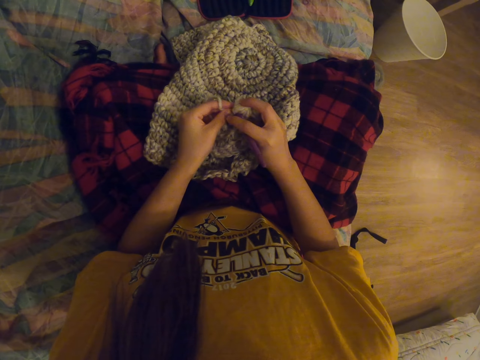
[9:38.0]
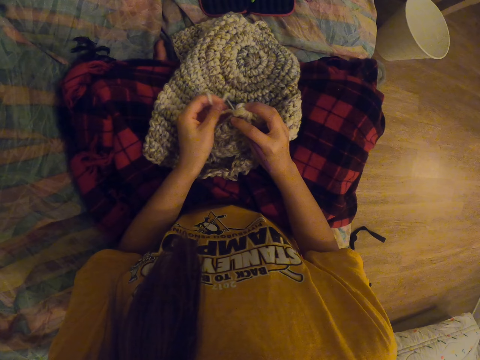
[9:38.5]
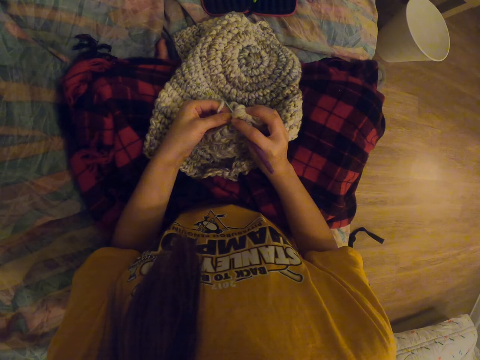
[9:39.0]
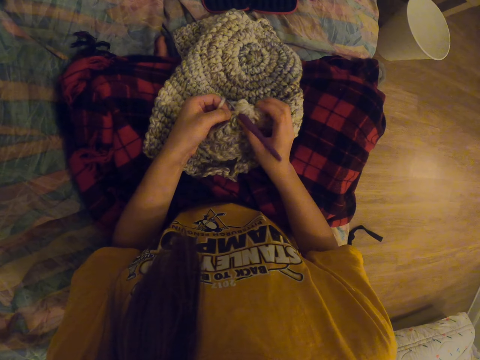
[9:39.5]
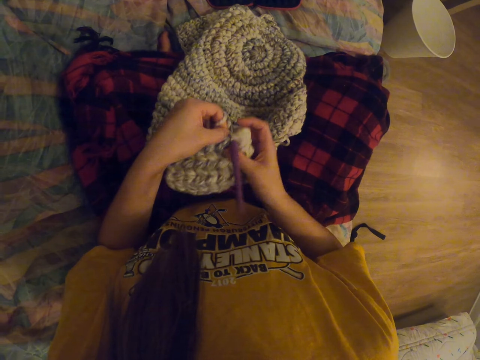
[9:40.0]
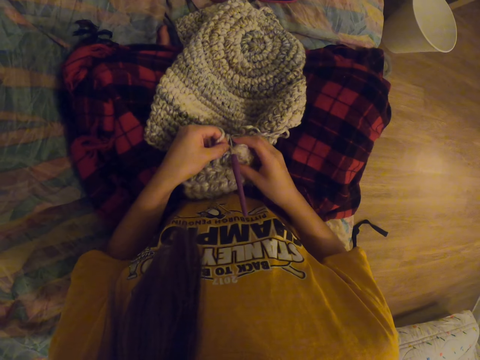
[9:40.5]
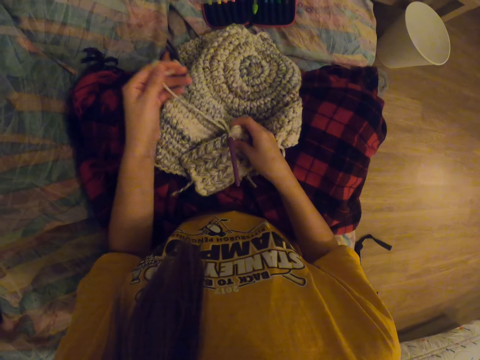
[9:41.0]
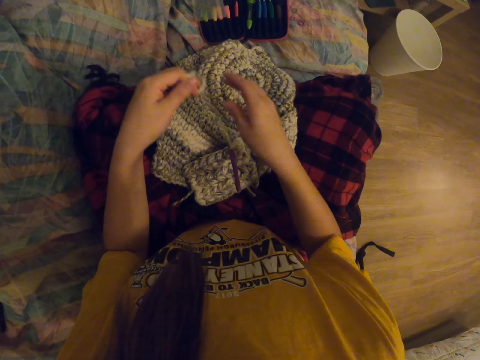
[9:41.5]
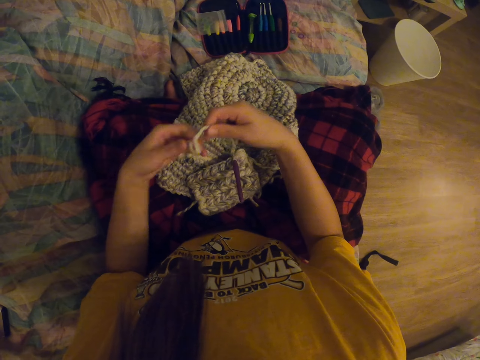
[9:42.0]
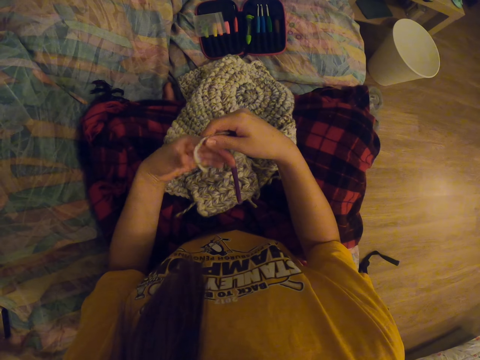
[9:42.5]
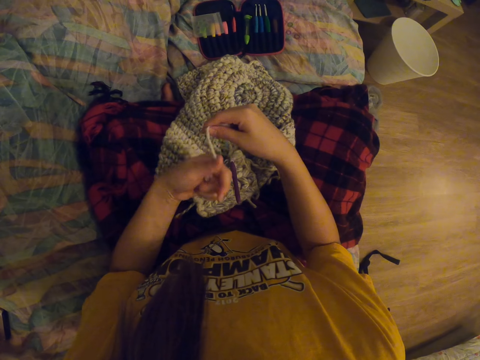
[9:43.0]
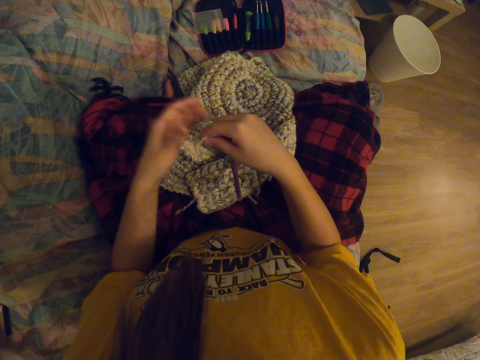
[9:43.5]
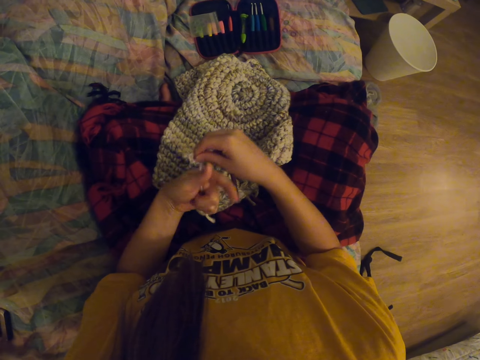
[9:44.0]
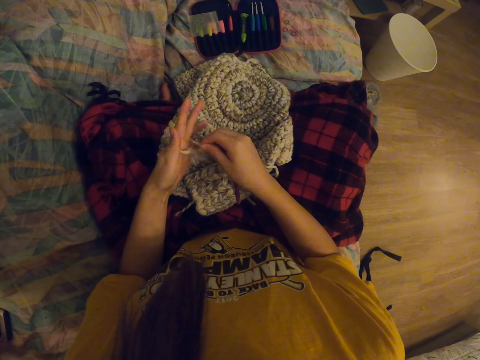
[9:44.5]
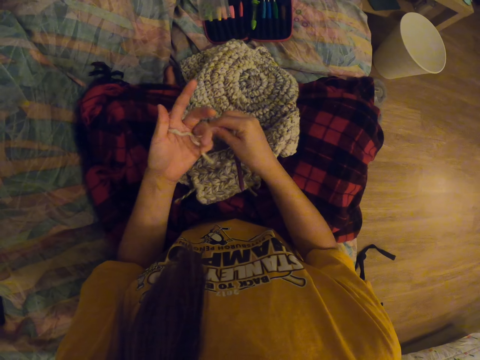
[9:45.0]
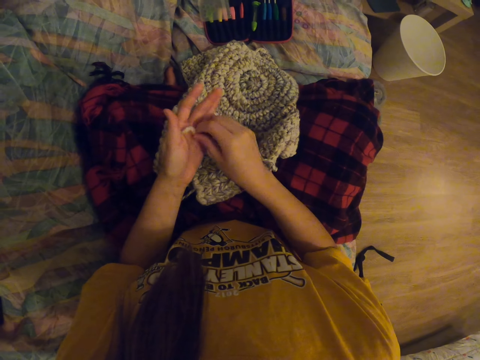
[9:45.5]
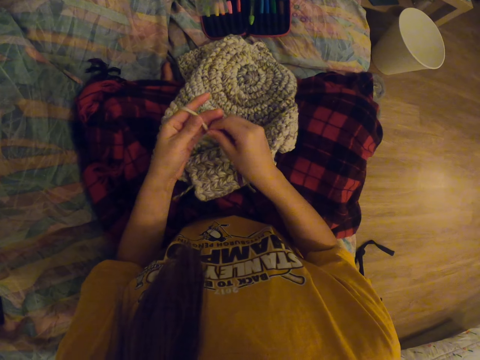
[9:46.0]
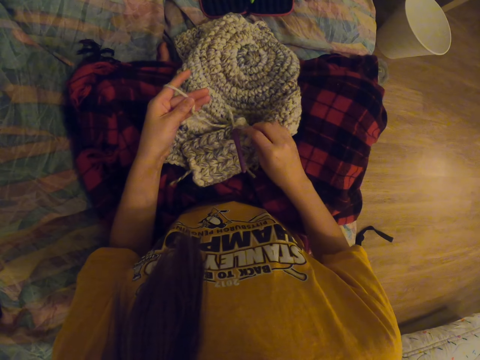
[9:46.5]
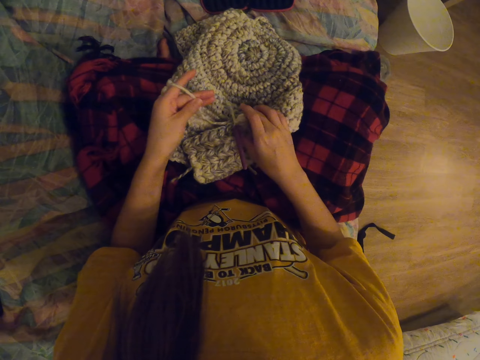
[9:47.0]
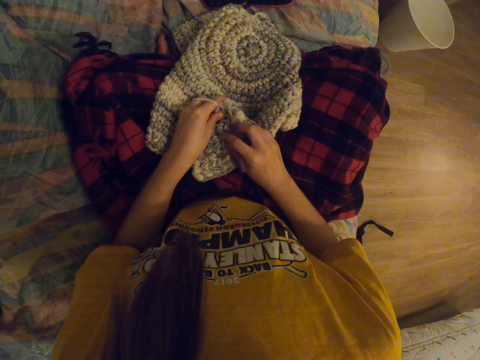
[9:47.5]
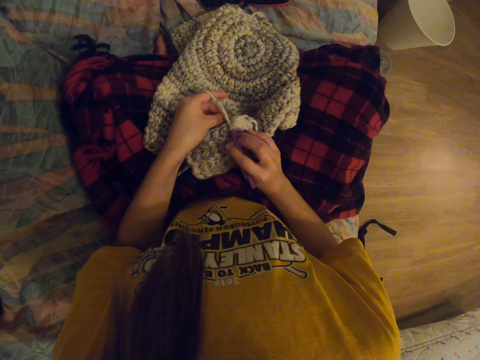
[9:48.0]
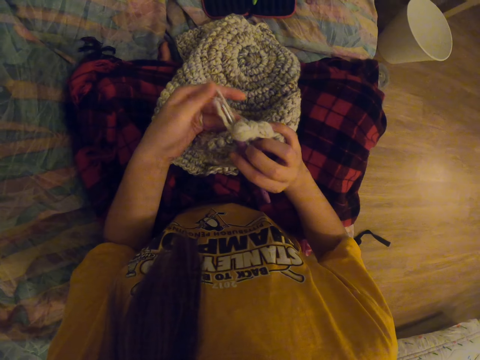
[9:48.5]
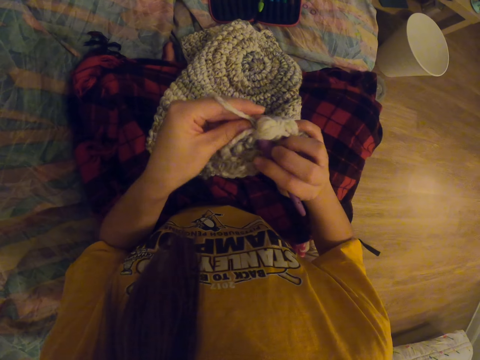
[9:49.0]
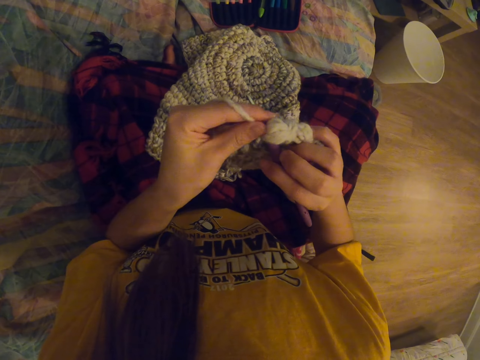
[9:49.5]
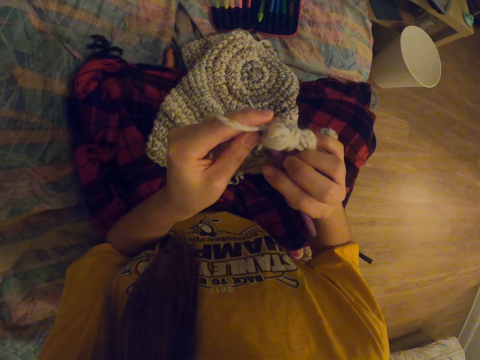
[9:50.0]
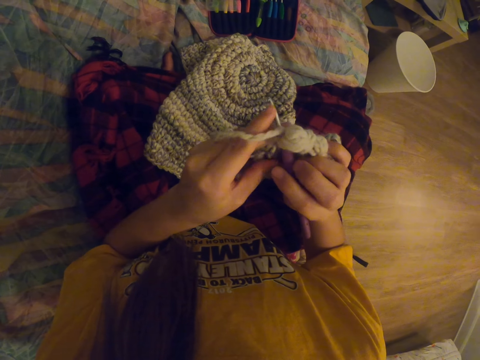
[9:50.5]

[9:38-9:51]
The camera wearer pulls thread. They put the thread around fingers. They pick up the fabric.

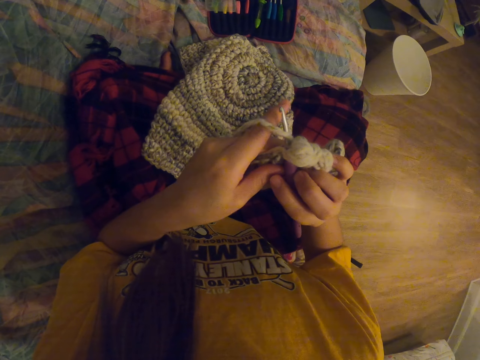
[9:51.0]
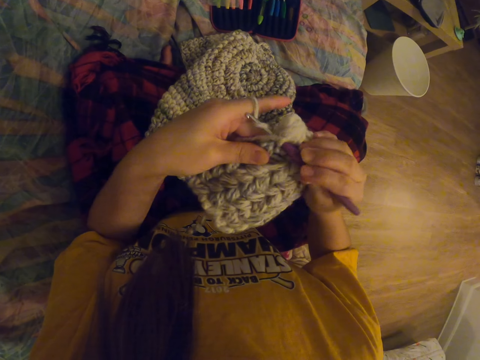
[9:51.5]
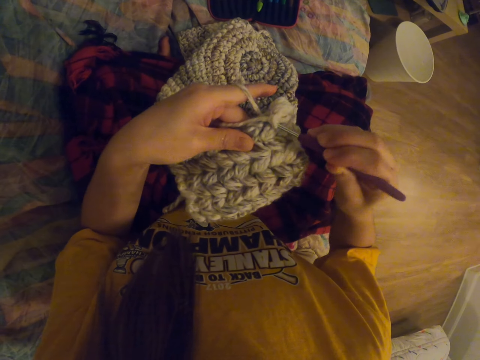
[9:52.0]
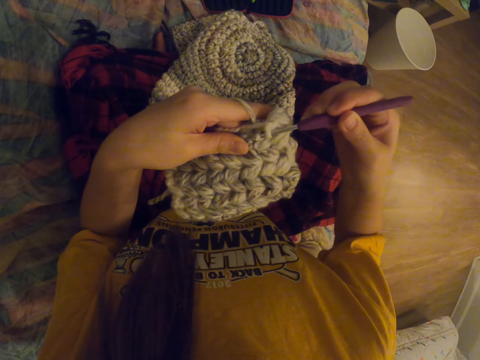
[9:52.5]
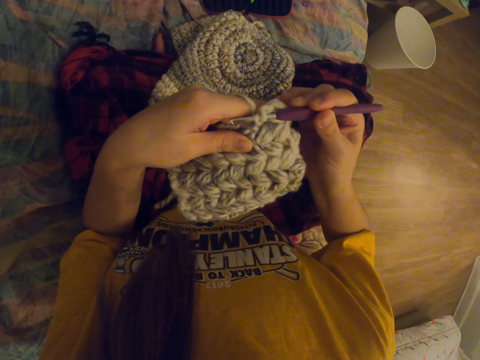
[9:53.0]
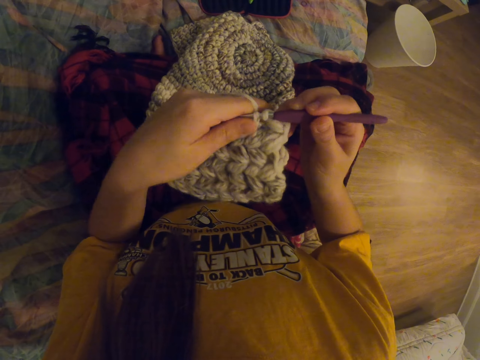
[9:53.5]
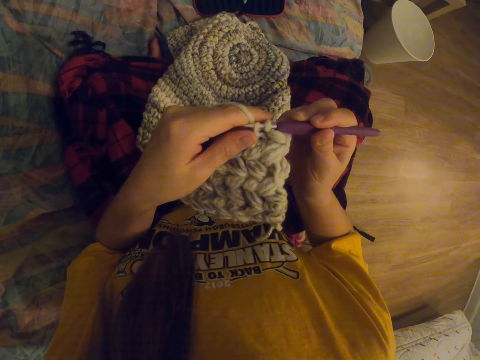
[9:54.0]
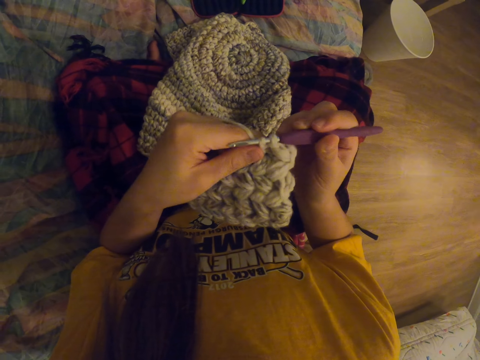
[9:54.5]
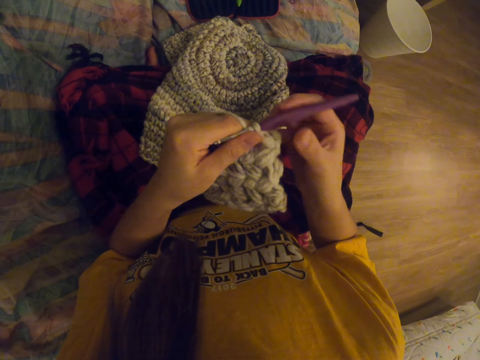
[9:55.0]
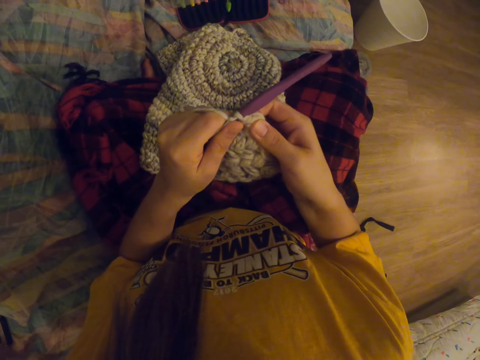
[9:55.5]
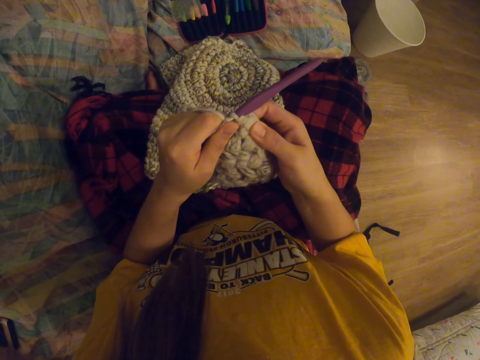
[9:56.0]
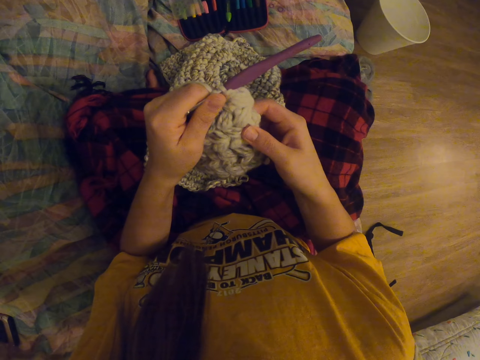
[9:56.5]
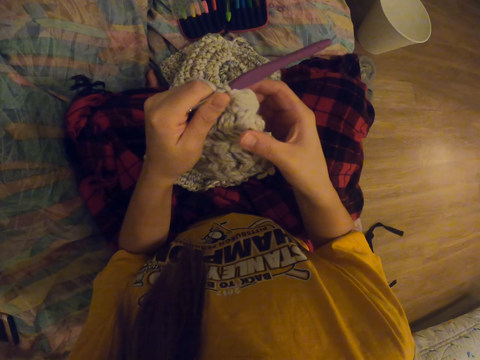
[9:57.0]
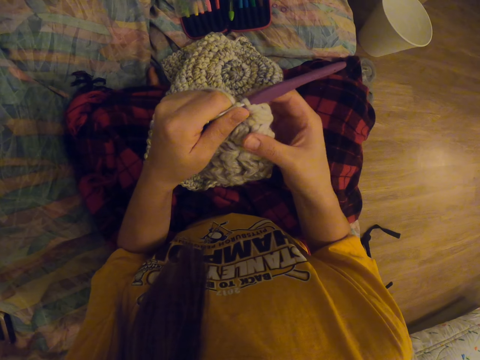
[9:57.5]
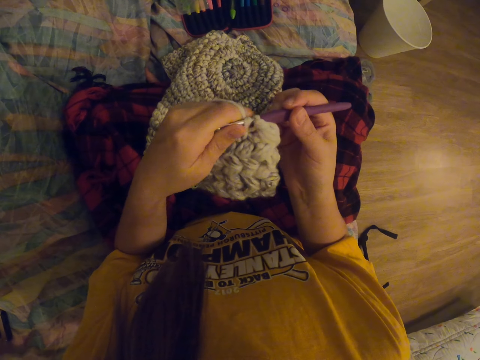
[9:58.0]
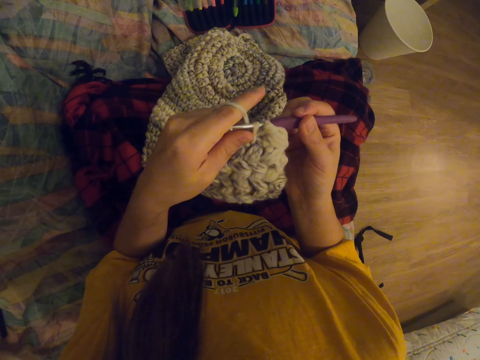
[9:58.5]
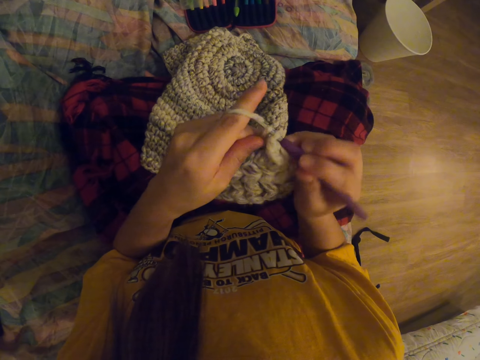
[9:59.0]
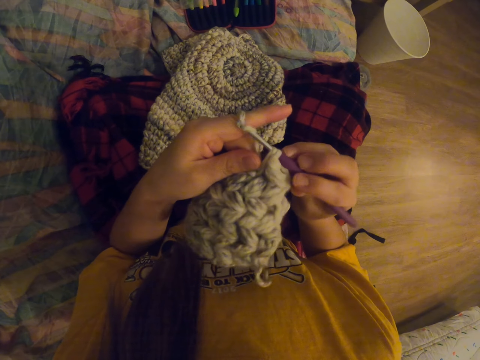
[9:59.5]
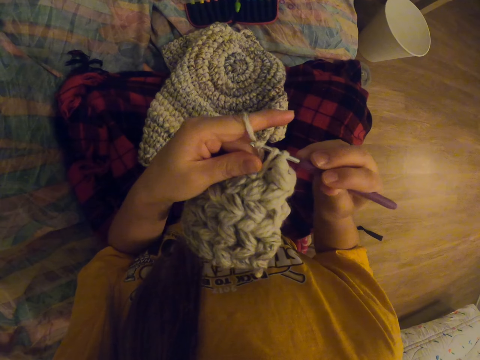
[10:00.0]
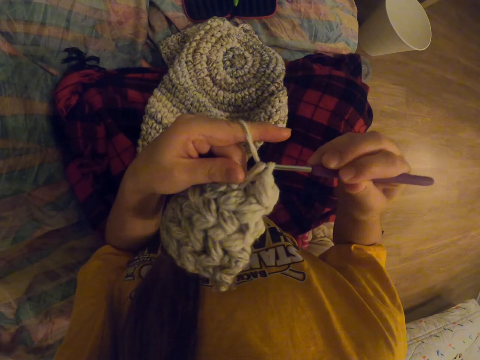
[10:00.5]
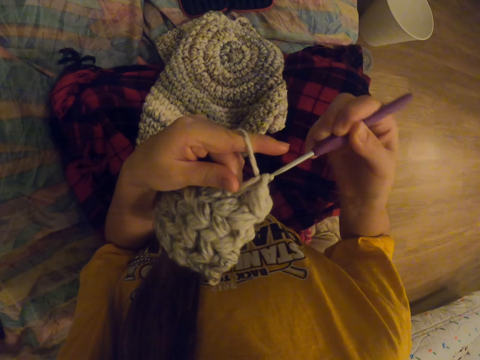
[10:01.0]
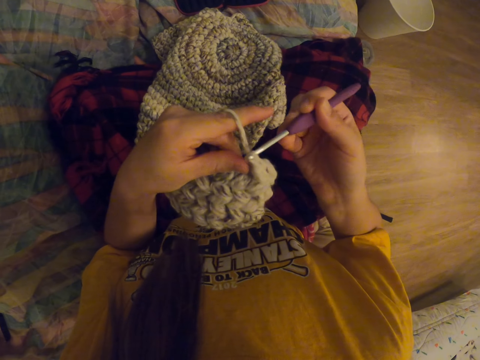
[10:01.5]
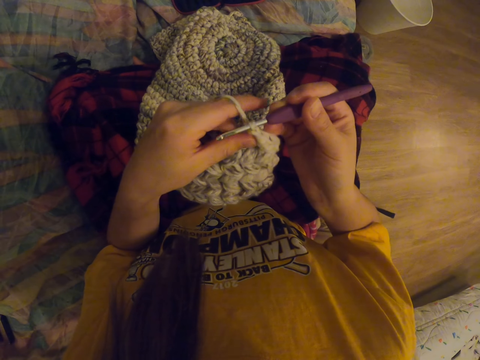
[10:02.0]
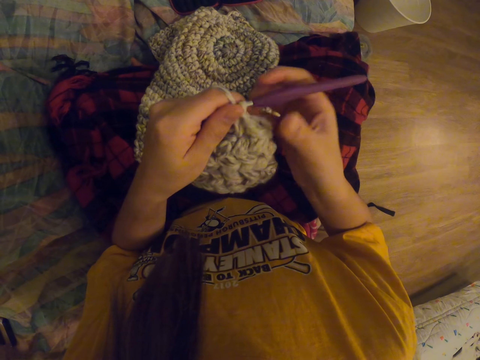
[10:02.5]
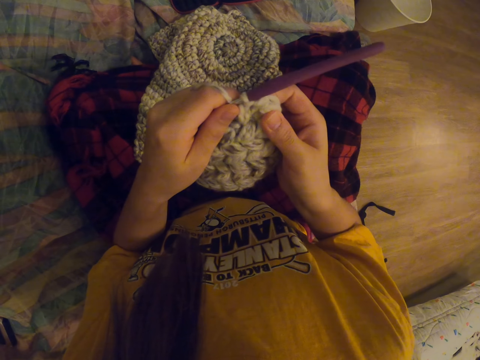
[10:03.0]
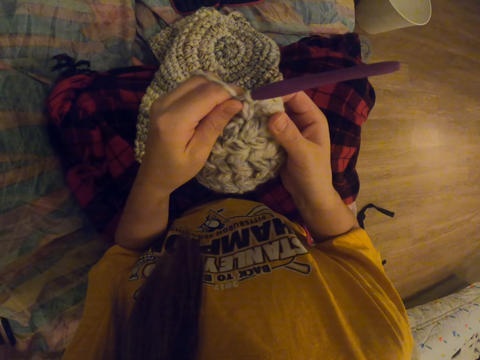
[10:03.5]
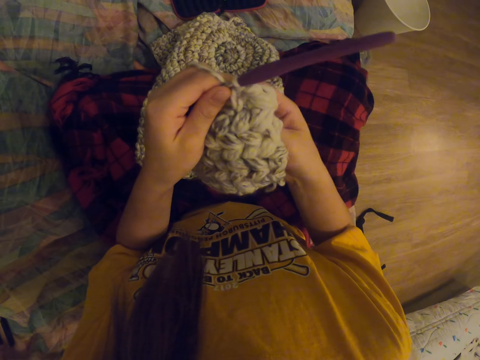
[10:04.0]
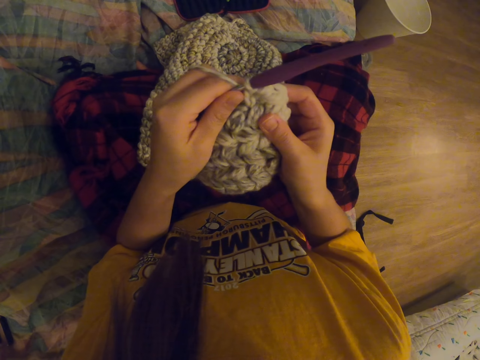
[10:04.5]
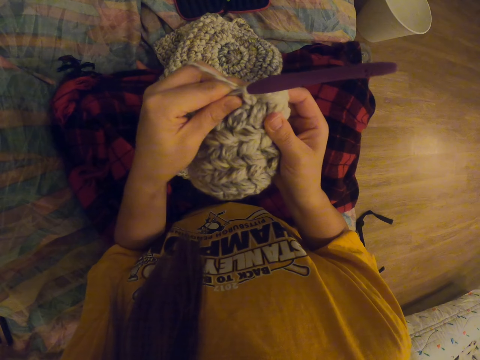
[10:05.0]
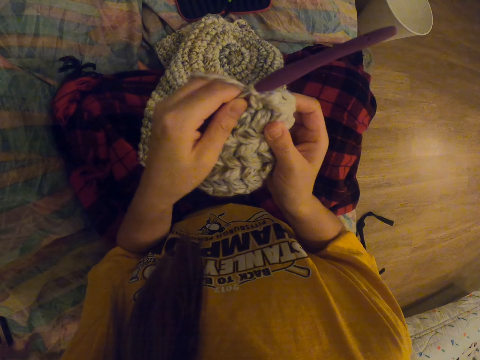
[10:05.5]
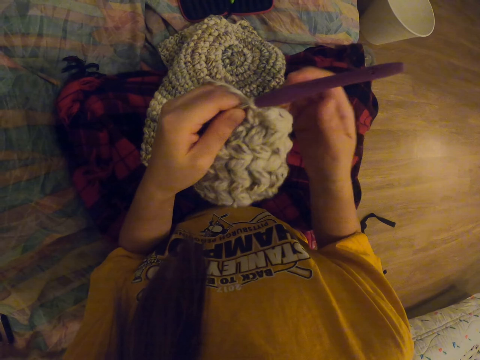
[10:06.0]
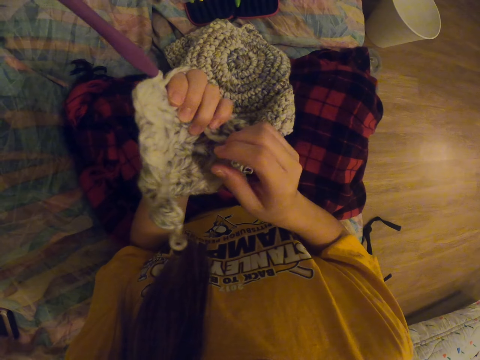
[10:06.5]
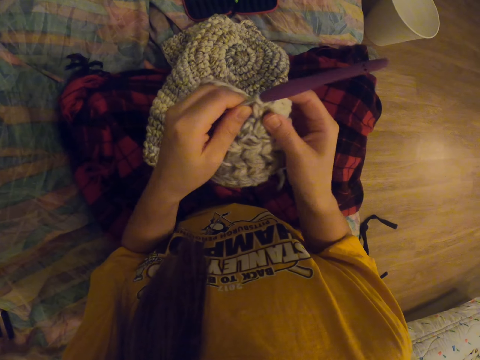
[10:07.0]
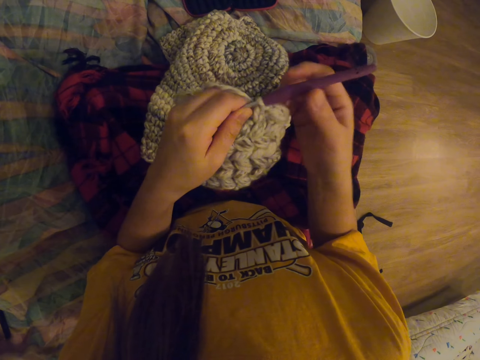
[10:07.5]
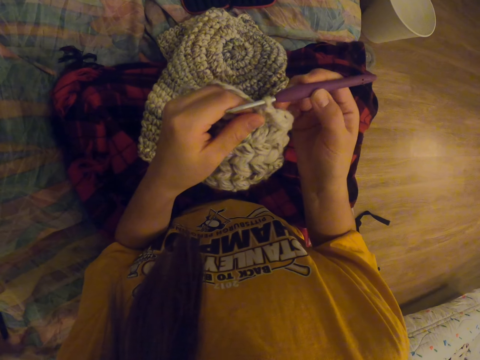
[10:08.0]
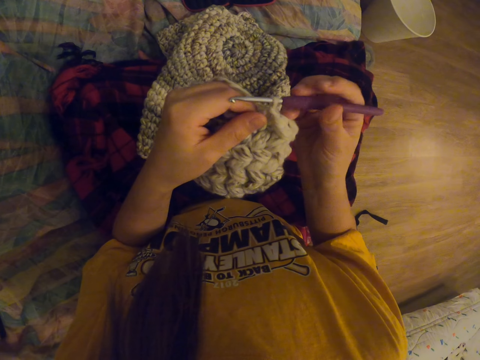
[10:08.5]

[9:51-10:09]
The camera wearer crochets fabric or a garment. They straighten the fabric. They crochet the fabric. They feel the knit garment. They straighten the fabric.
